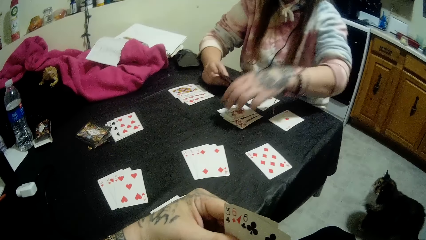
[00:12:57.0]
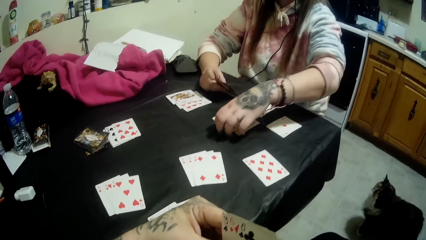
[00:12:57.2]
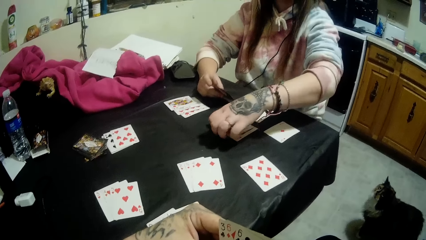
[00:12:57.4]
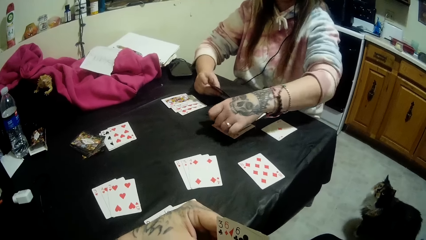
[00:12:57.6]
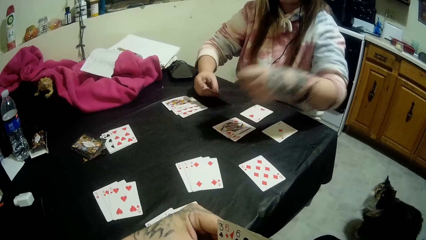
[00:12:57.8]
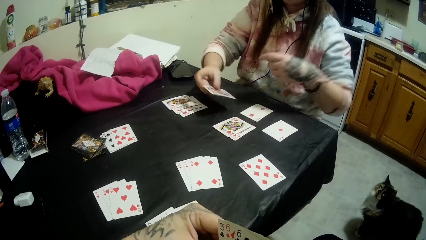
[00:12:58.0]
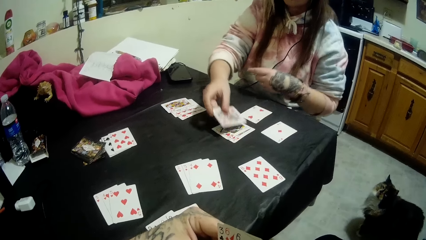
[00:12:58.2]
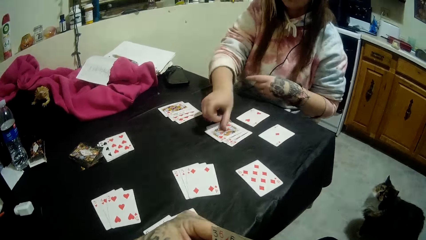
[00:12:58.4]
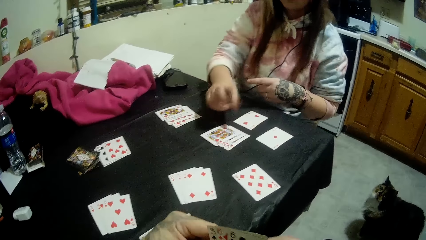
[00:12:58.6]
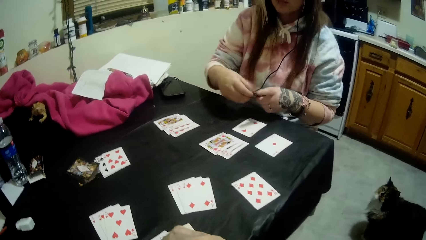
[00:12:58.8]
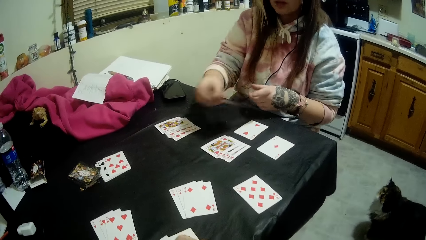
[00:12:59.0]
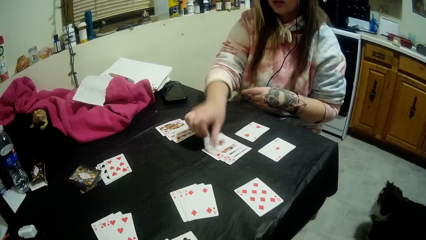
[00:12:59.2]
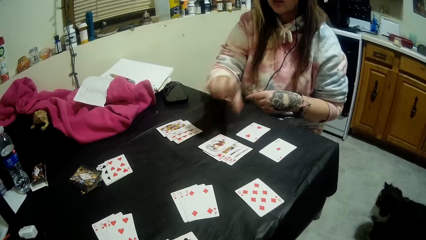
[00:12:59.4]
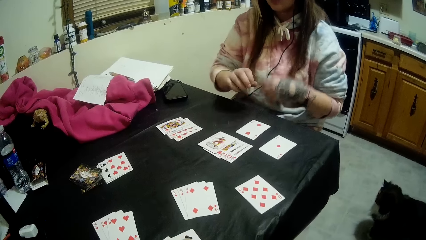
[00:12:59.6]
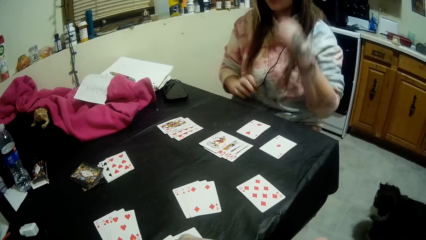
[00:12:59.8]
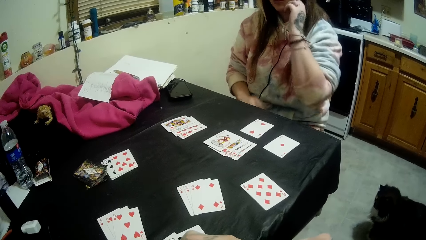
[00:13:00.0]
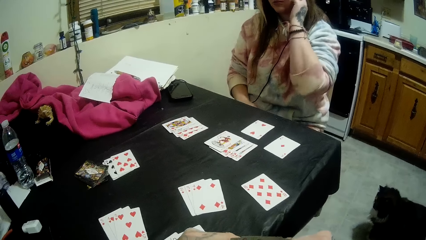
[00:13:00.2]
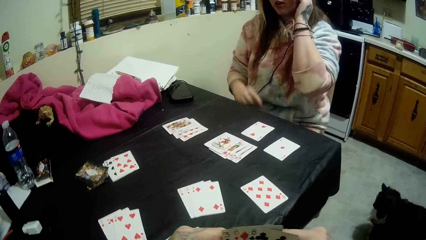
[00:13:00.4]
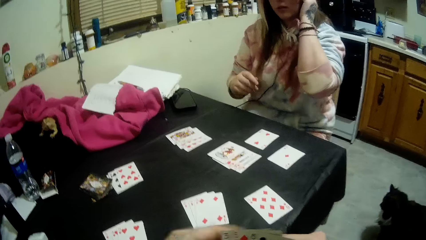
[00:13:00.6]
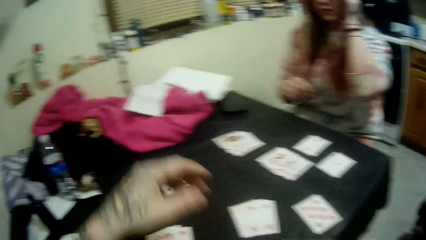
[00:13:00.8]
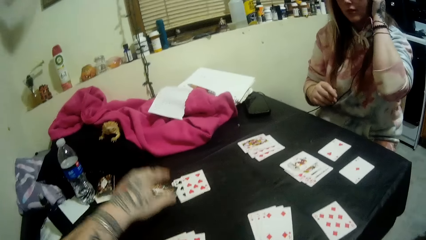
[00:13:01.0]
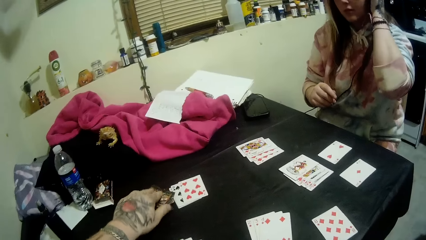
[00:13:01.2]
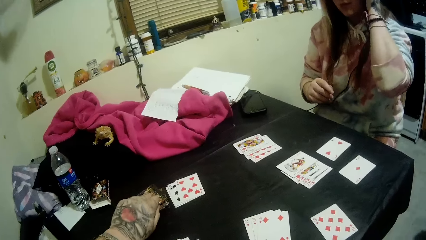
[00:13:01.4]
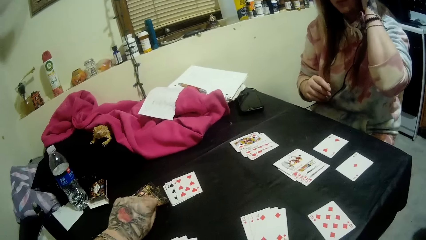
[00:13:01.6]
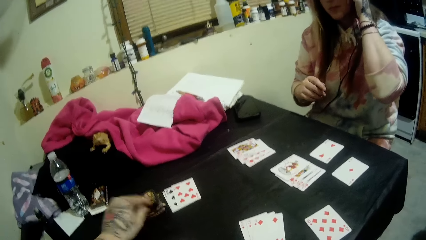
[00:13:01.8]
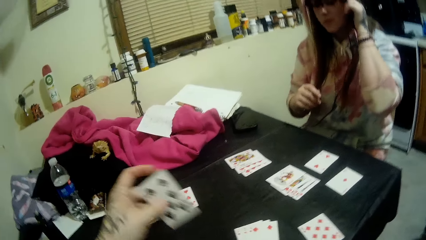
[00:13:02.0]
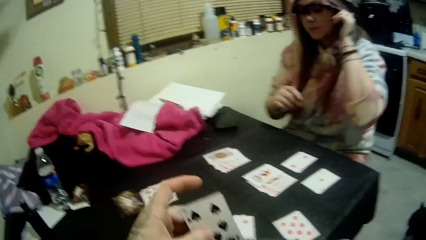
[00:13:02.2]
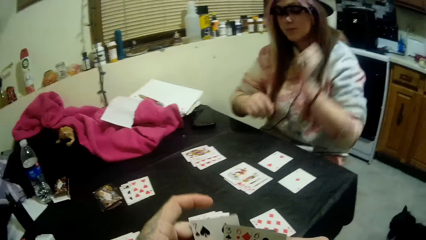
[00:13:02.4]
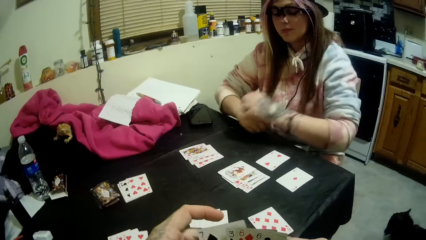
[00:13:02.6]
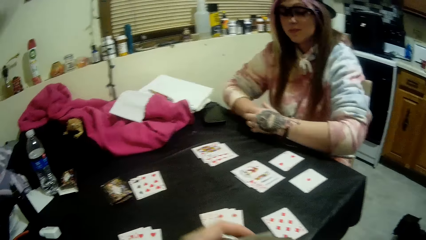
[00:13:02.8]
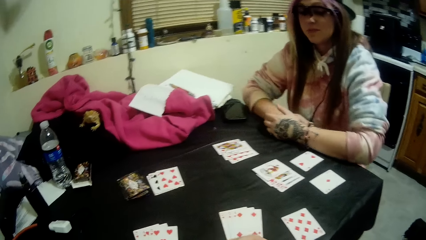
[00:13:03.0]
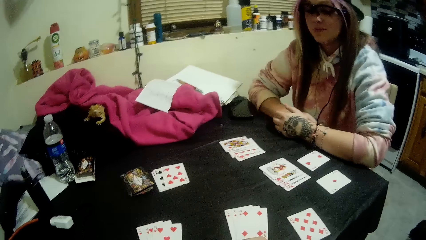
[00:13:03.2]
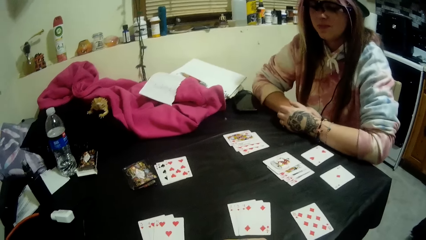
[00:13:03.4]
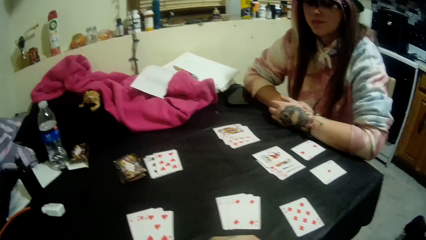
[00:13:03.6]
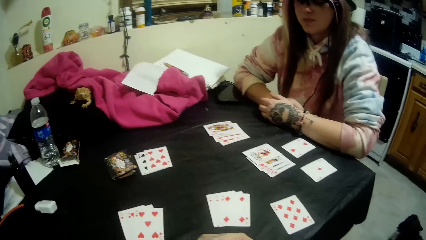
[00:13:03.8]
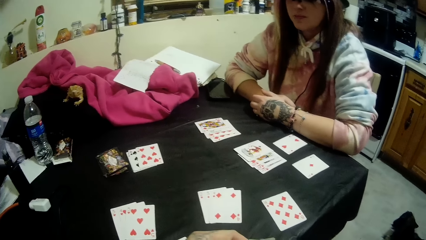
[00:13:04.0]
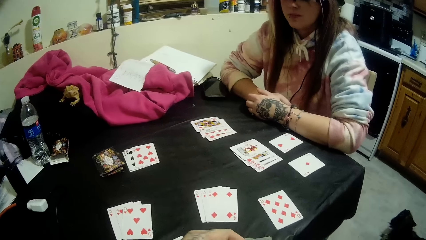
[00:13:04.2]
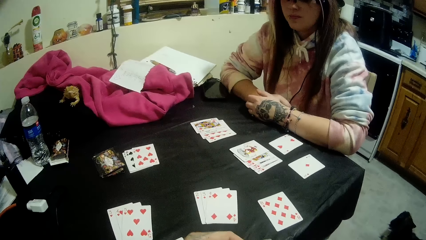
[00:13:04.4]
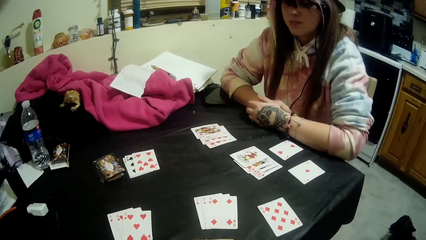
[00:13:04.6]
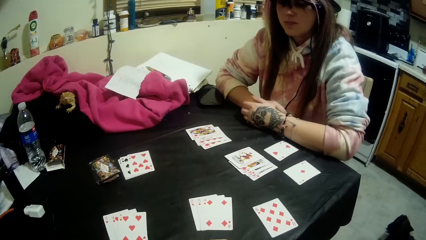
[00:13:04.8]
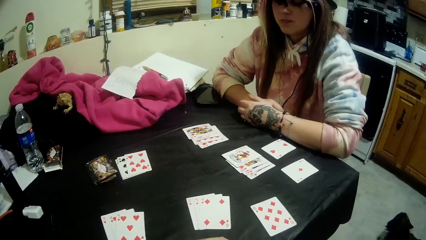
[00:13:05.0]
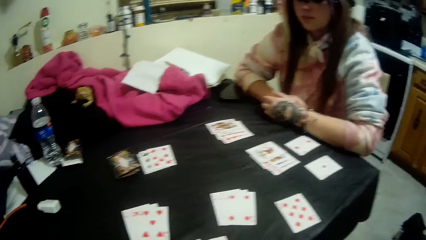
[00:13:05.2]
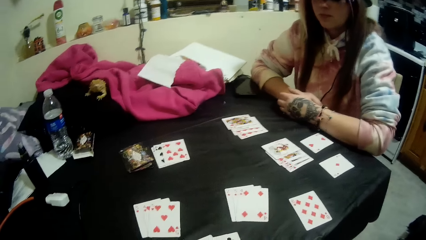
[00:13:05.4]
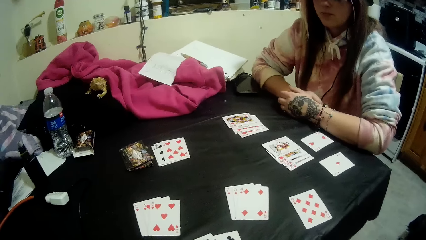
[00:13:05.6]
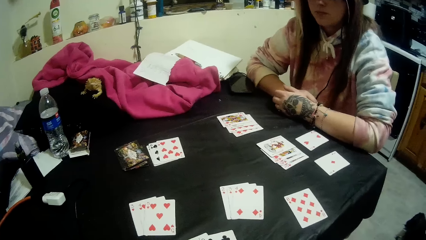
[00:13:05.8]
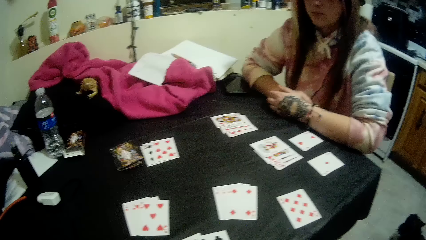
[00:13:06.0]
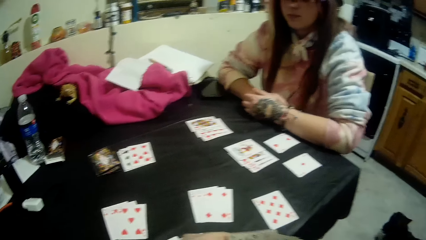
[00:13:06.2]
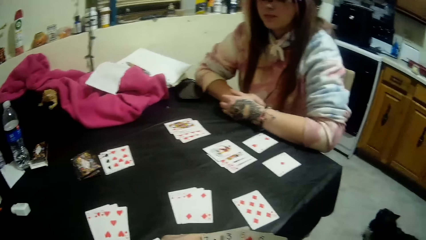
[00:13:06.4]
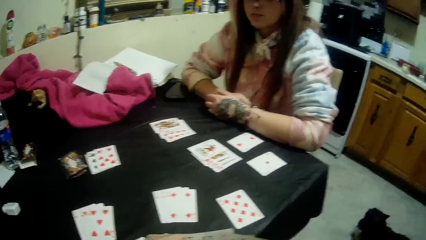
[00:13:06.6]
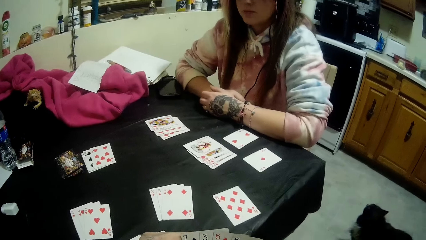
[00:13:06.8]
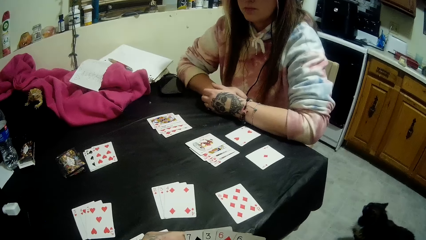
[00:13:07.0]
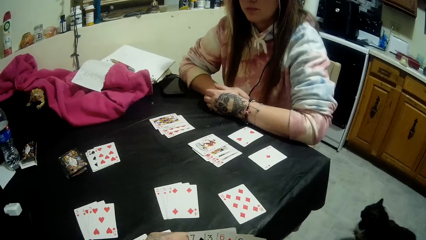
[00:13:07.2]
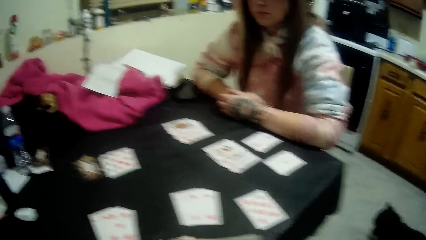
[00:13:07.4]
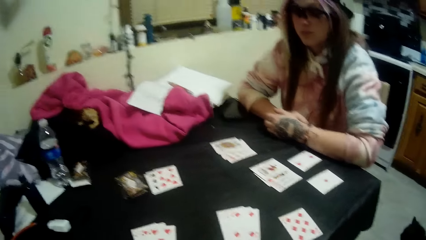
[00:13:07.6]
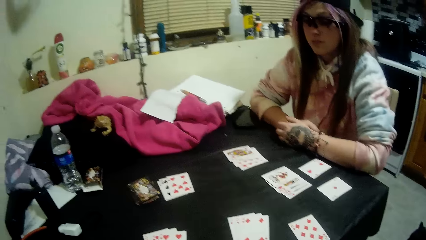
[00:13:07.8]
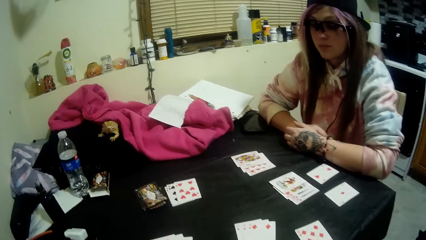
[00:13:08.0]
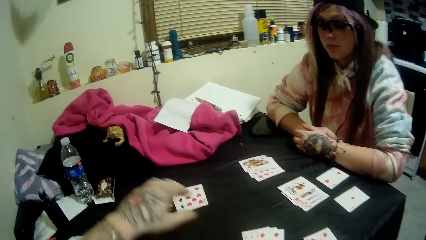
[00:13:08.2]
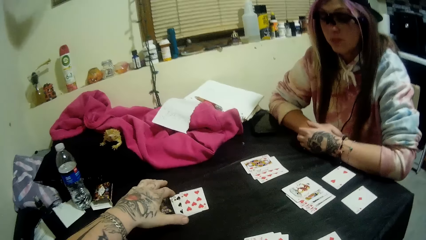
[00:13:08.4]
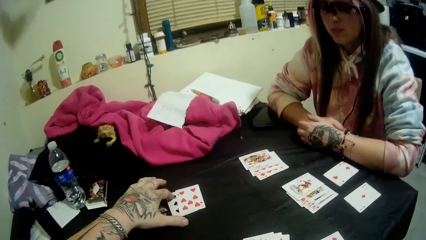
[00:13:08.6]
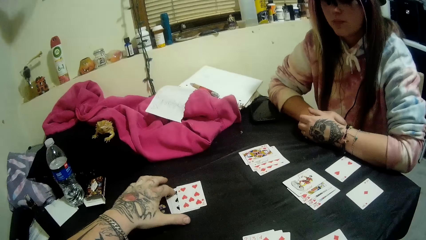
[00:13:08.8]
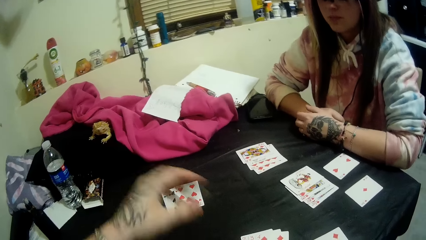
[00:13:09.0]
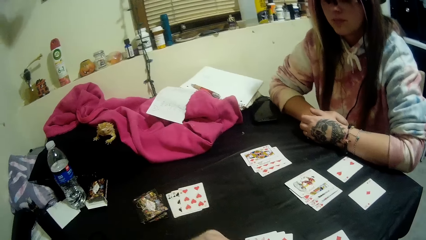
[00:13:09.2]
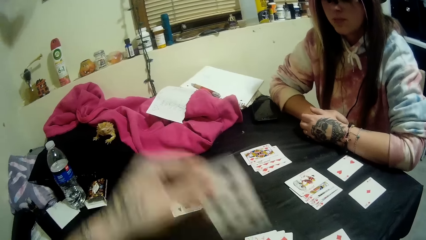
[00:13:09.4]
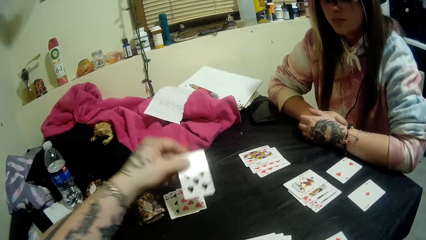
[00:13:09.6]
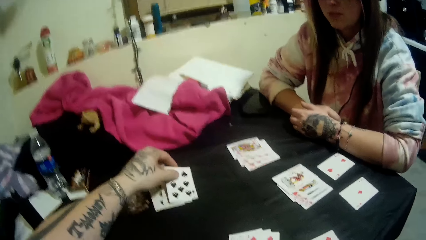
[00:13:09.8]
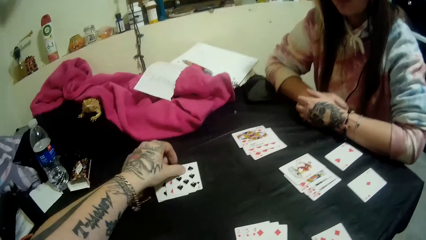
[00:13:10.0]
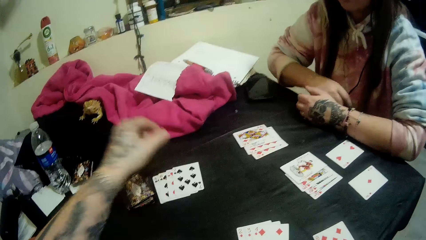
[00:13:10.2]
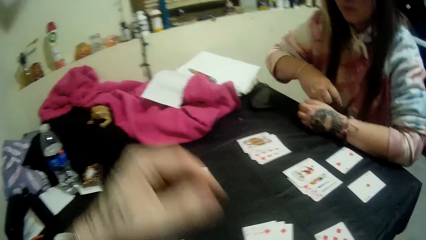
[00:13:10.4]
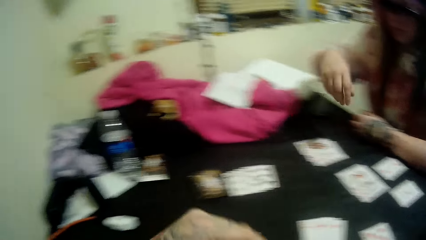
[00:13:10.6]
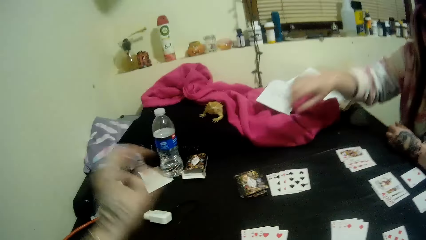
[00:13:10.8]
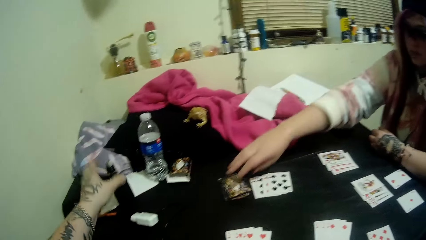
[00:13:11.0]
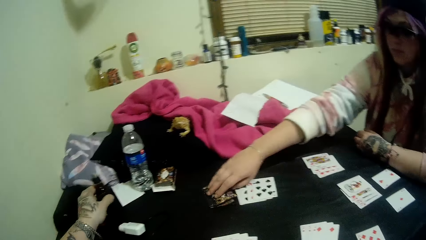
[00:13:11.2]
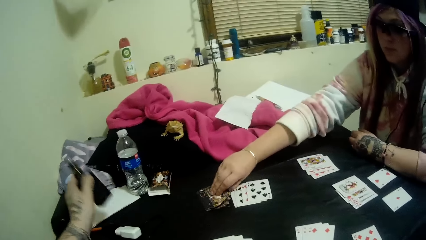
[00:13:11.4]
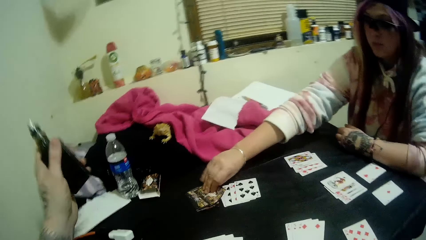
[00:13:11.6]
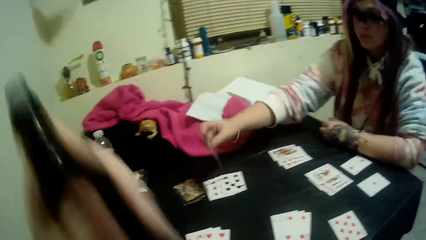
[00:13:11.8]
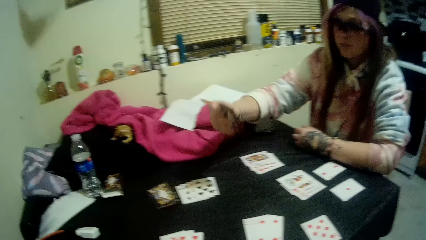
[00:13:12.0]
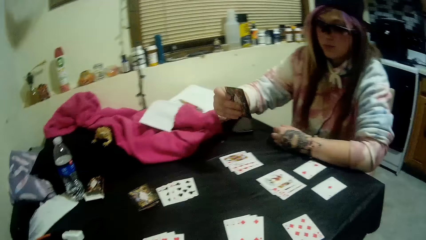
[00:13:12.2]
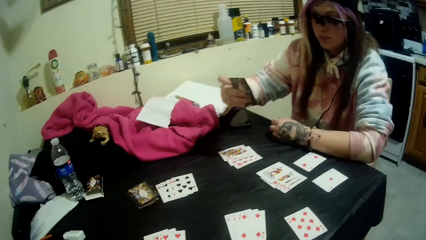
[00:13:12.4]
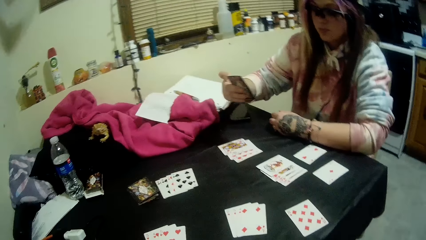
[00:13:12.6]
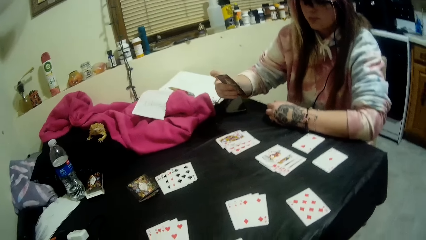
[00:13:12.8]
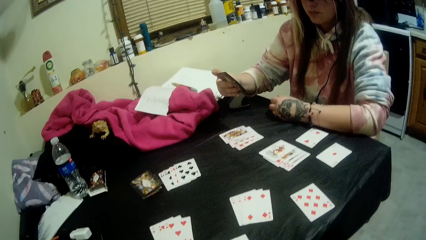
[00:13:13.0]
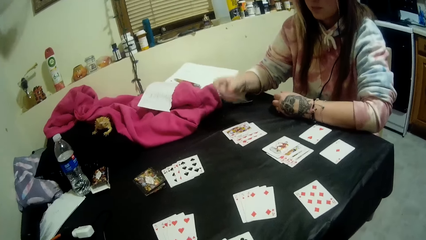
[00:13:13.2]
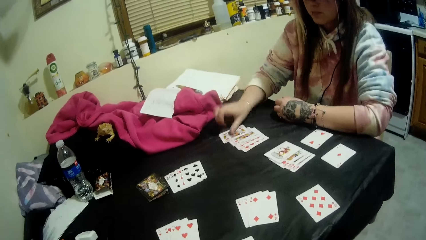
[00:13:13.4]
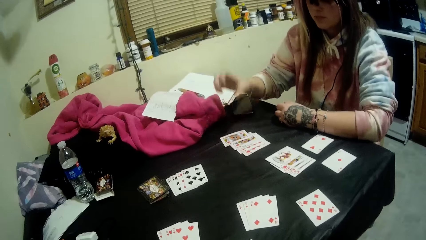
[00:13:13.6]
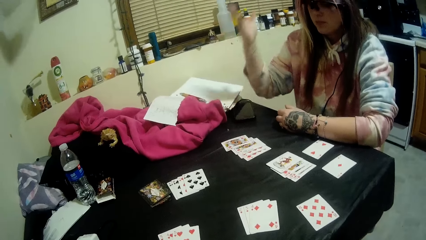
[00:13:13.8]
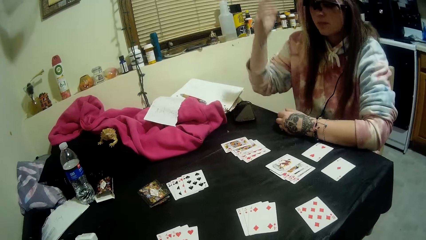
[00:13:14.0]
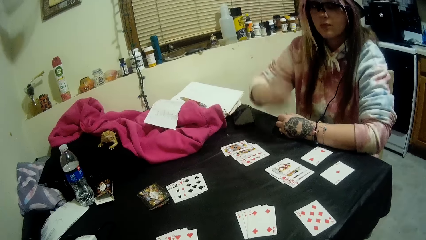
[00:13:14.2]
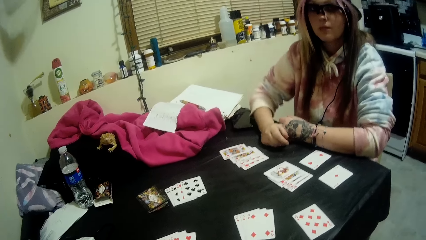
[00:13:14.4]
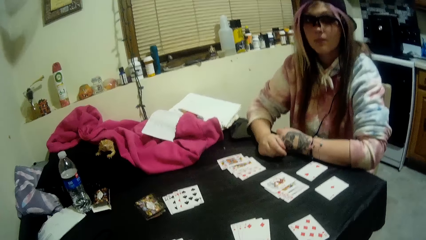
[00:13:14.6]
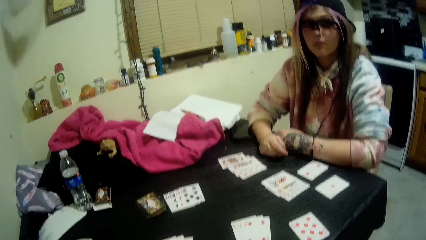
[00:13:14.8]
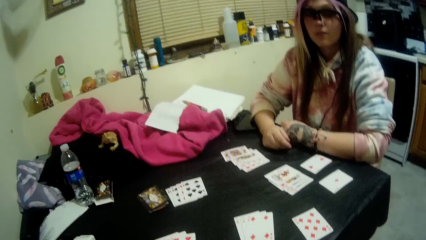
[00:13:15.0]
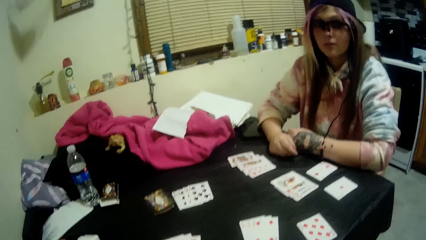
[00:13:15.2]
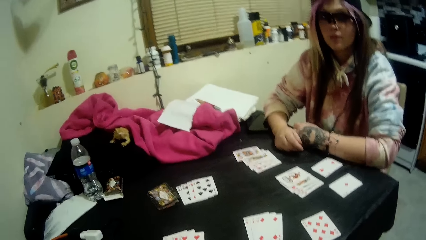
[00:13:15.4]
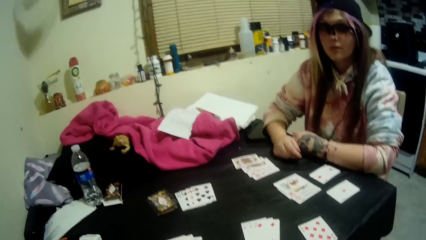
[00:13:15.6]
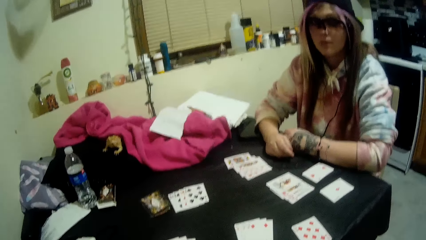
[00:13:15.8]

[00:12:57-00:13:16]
A woman picks up some of the cards on the table with her hands and drops a card in her hands on the table. The camera wearer stares at the table. He picks up a card from the stack of cards on the table with his left hand. He places the card on his deck. He stares at the table. He talks to the woman. He touches the cards beside the stack of cards with his finger. He pulls a card from his deck and drops a card in his hands on the cards beside the stack of cards. The woman picks up a card from the stack of cards with her right hand. The camera wearer picks up a bottle of vapes on the table with his left hand. He stares at the table. The woman drops a card in her hands on the table.
